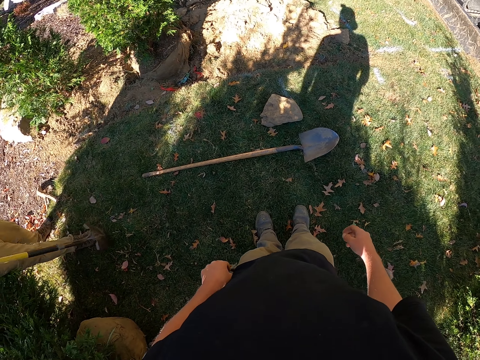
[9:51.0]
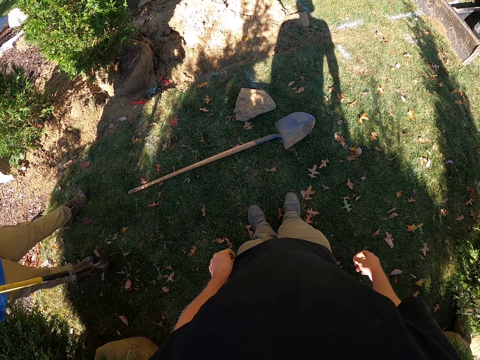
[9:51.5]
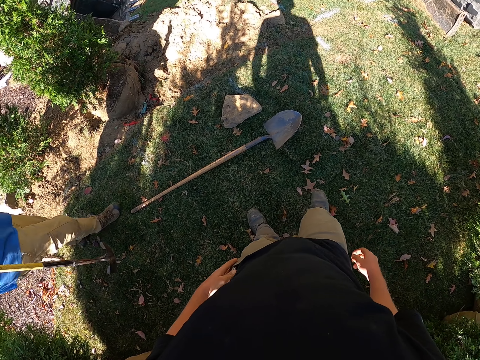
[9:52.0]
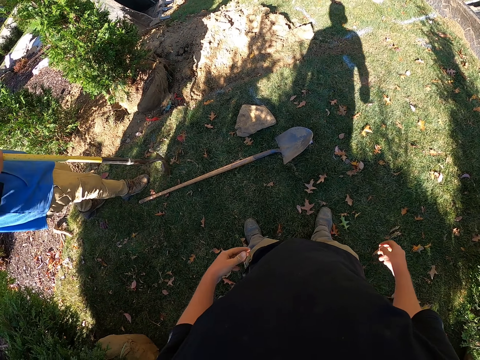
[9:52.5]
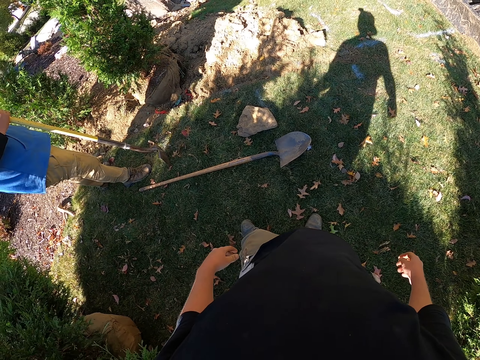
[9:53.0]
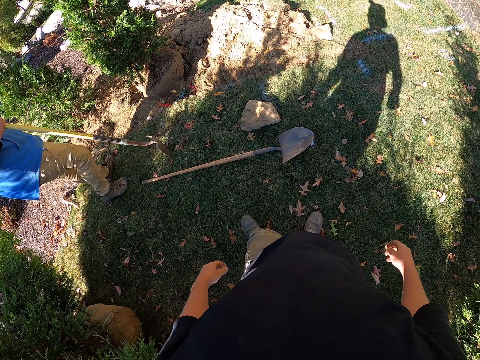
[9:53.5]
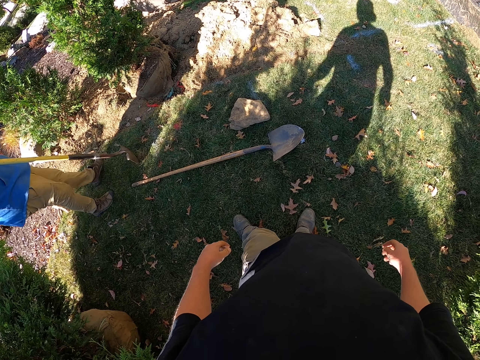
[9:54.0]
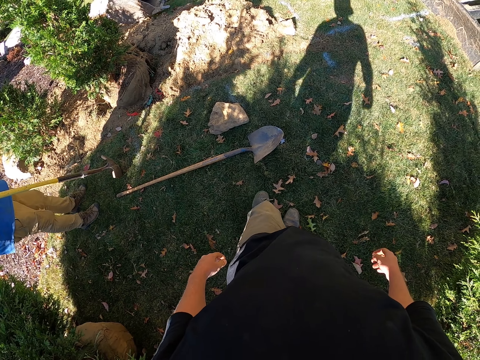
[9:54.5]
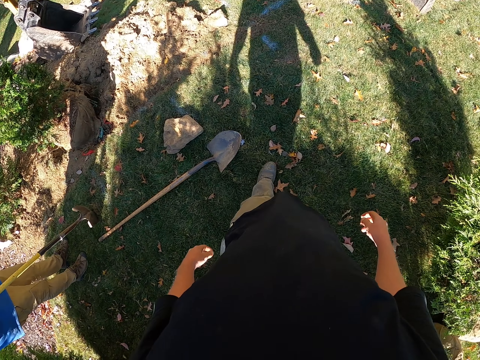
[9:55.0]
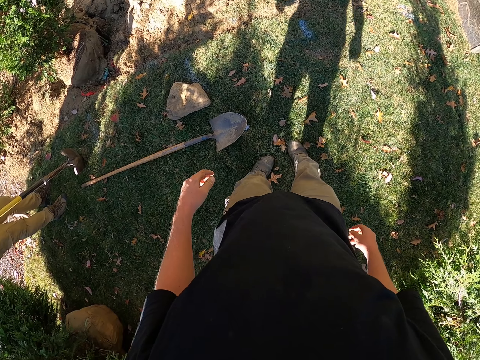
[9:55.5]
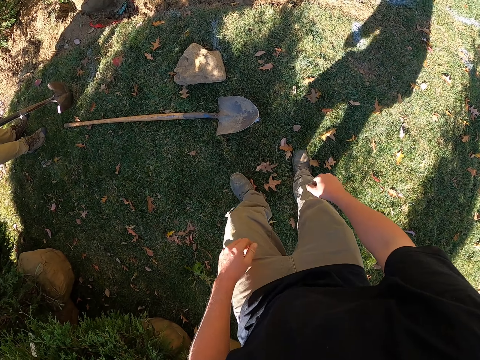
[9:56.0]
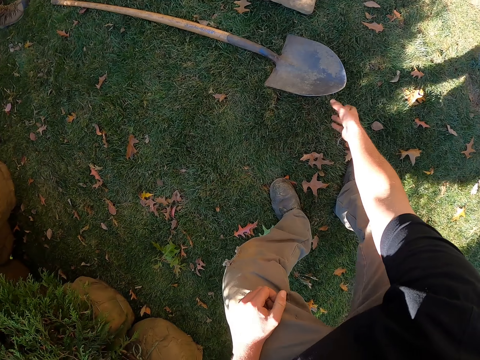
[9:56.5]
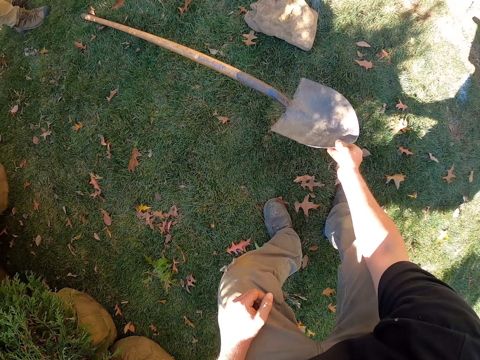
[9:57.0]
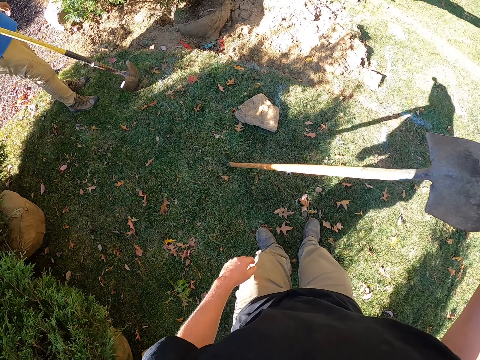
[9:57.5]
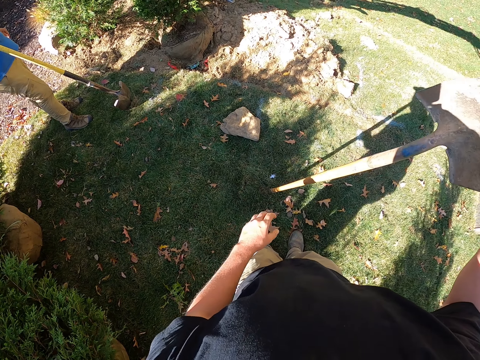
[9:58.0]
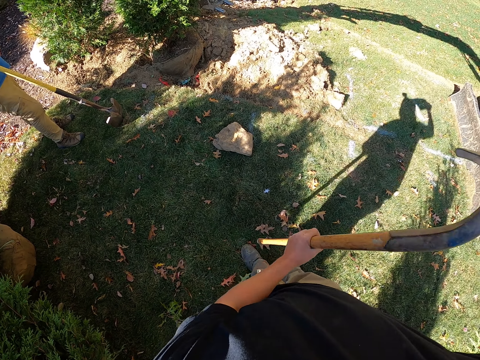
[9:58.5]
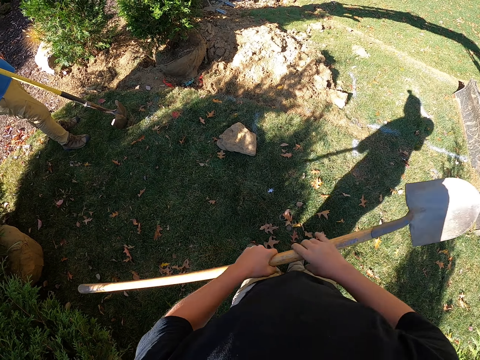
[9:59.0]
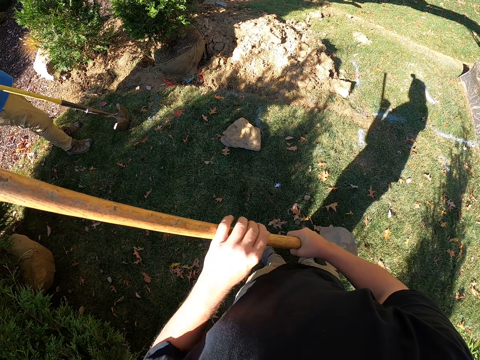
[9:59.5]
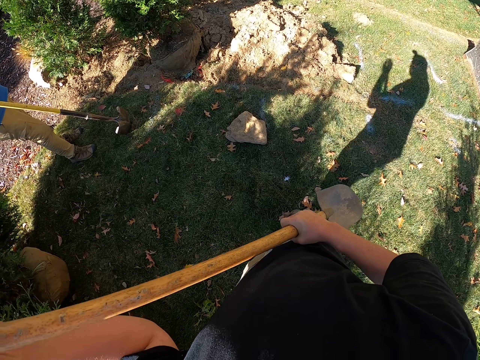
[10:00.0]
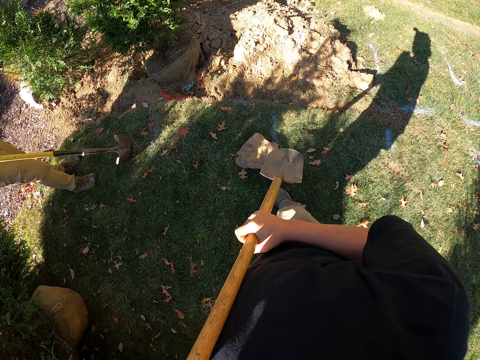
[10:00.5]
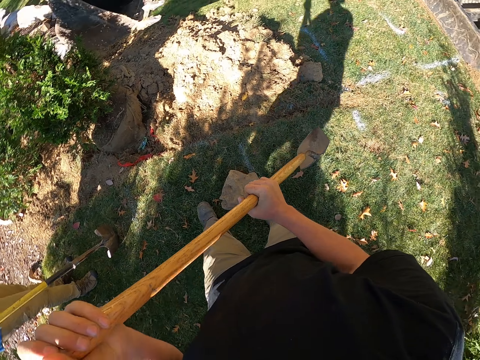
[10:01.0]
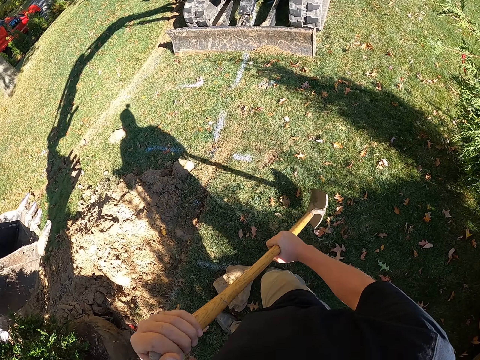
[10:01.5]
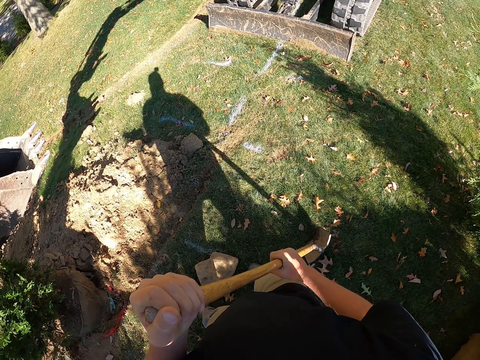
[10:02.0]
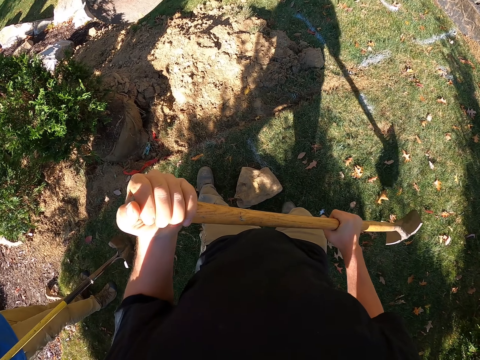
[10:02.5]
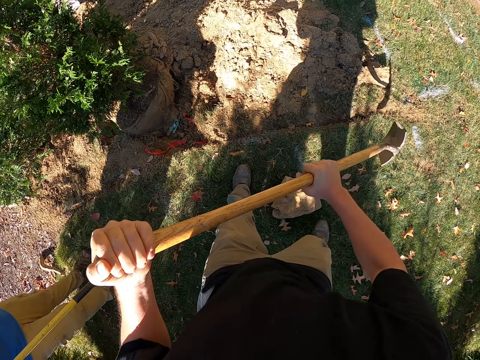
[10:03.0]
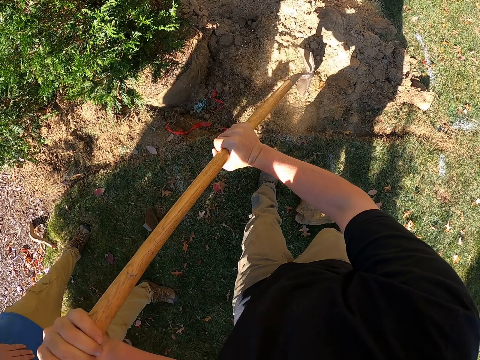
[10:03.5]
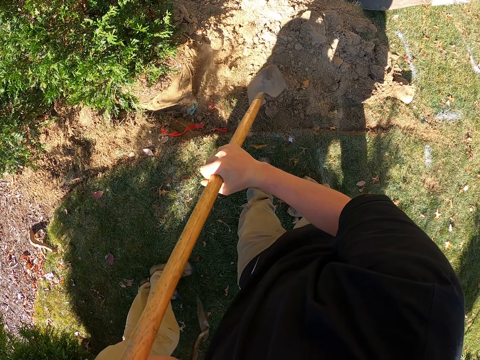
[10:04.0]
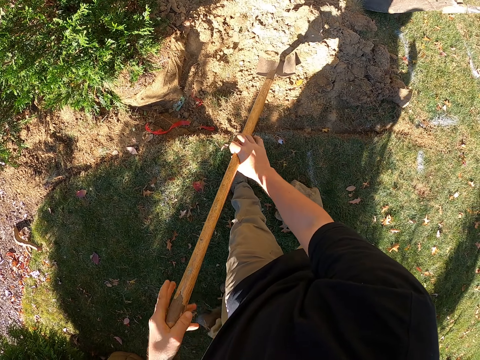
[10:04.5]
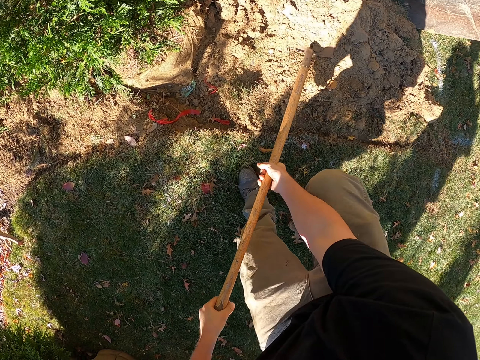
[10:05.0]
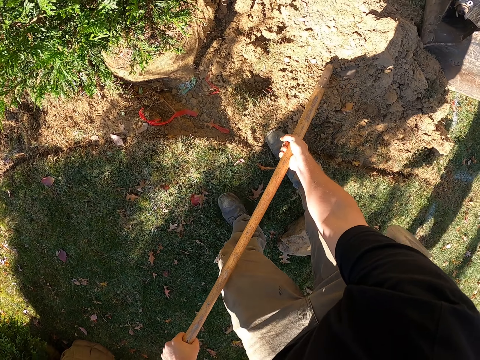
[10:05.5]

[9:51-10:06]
A man walks around. The camera wearer puts the pen knife in the pocket. They walk around. They pick up a shovel. They hold the shovel in both hands. They move forward. They walk around. They move soil. They scoop soil.

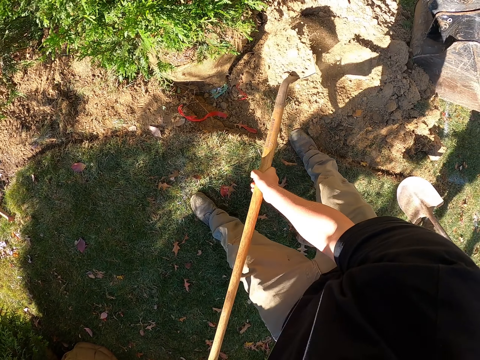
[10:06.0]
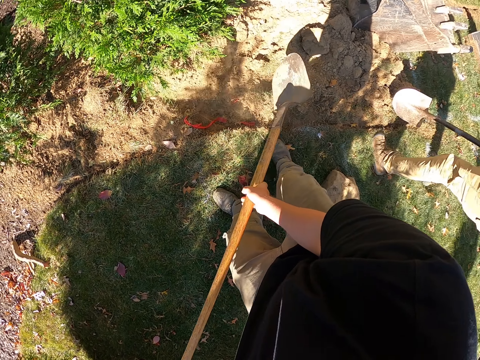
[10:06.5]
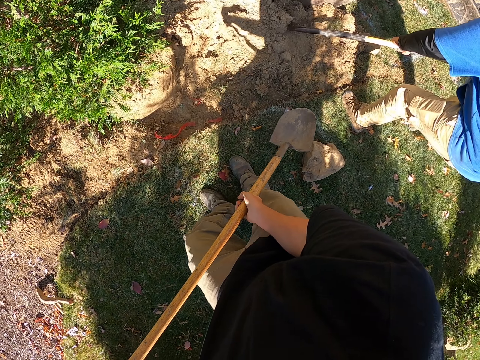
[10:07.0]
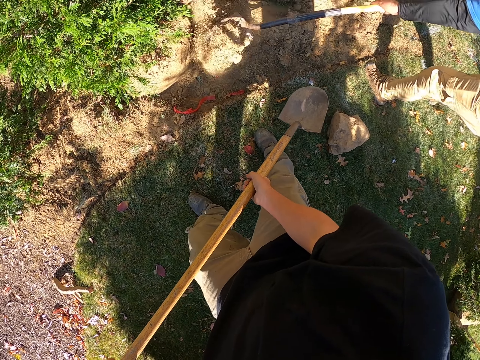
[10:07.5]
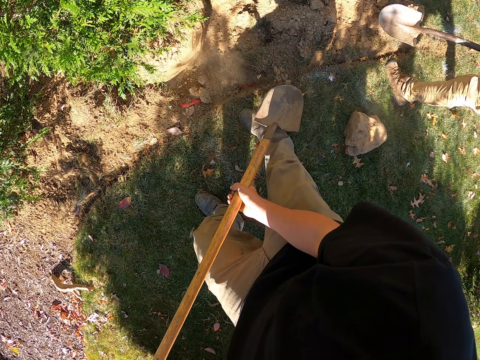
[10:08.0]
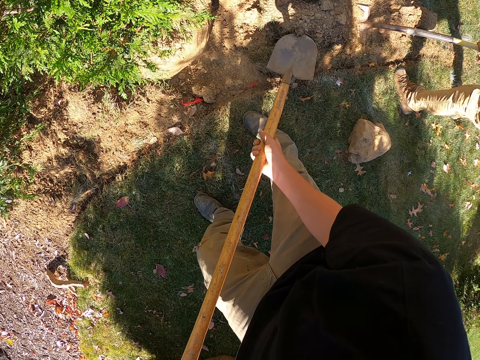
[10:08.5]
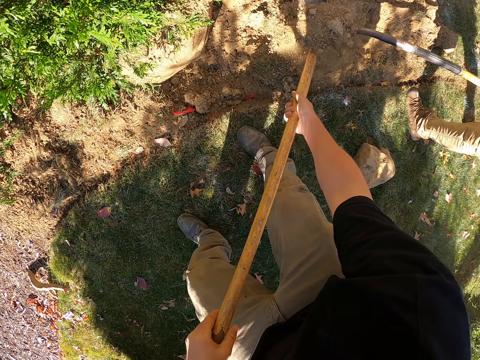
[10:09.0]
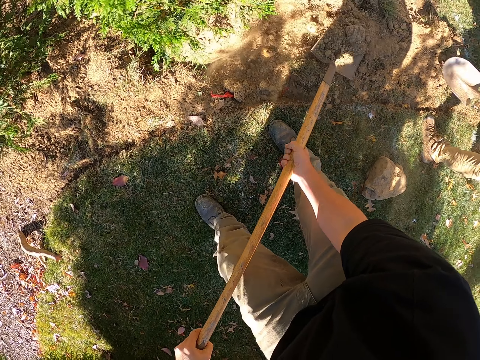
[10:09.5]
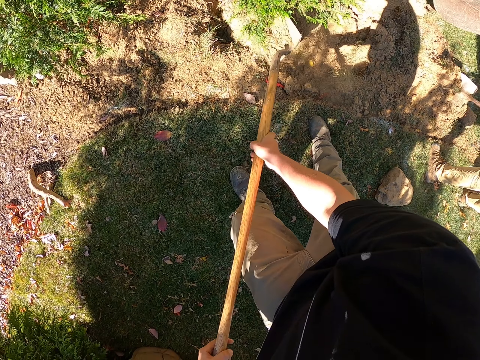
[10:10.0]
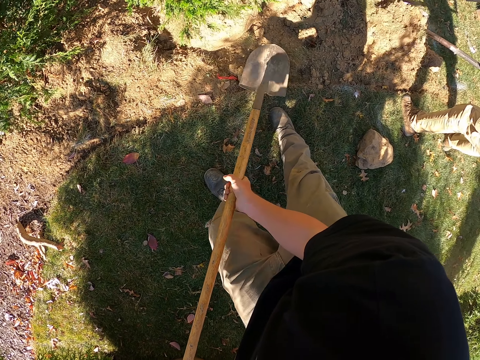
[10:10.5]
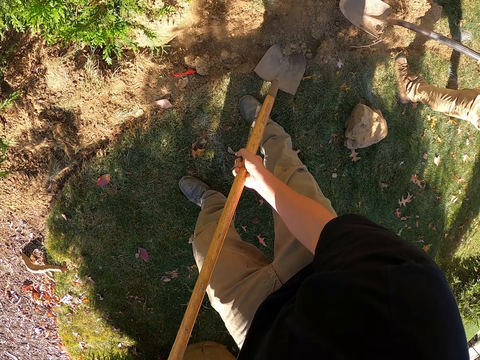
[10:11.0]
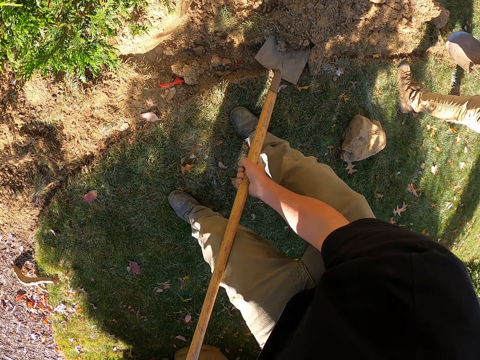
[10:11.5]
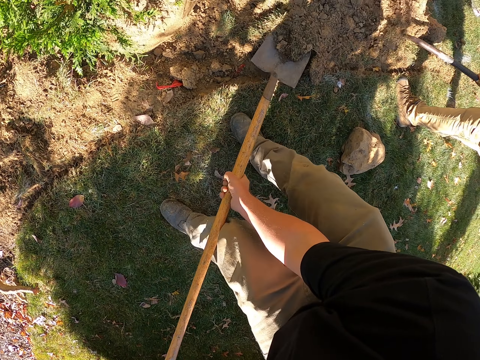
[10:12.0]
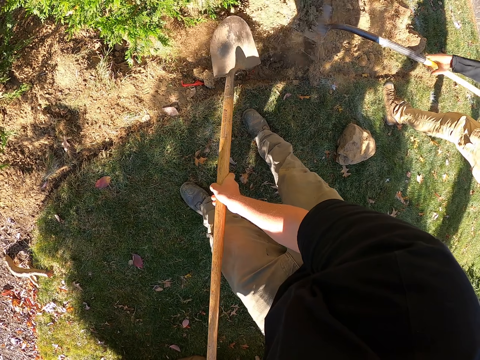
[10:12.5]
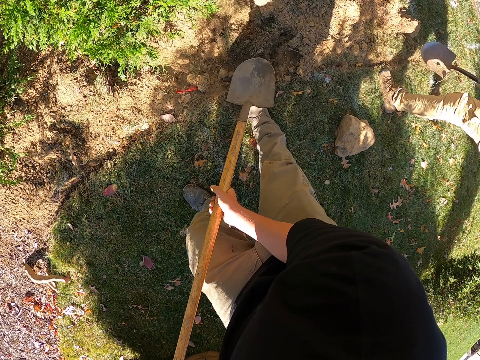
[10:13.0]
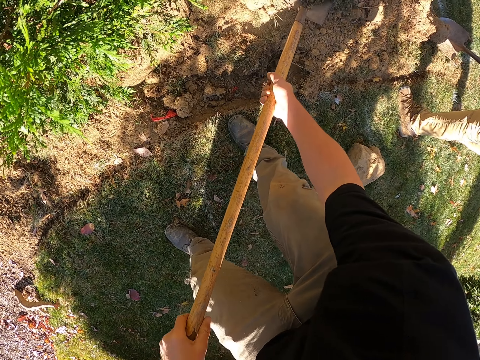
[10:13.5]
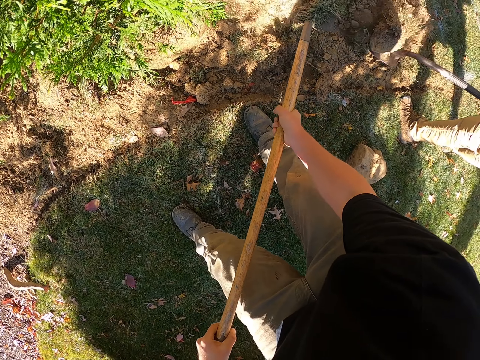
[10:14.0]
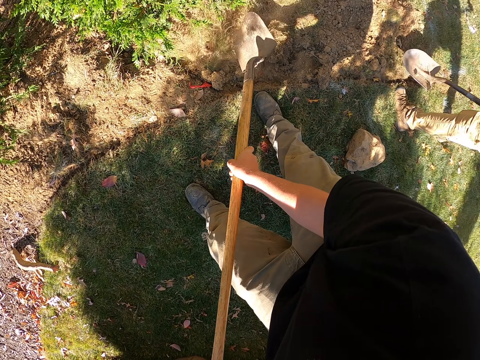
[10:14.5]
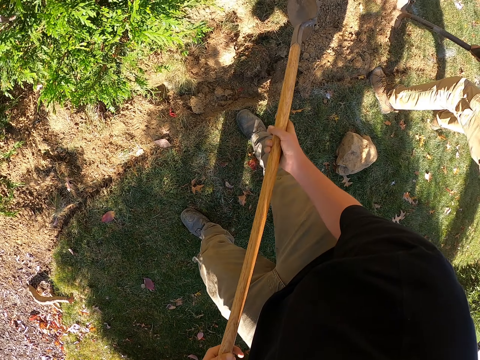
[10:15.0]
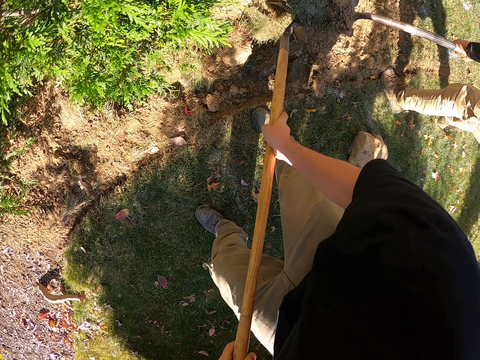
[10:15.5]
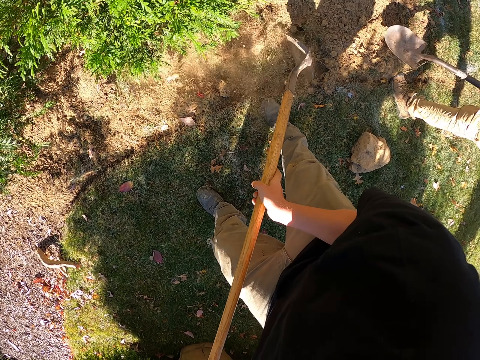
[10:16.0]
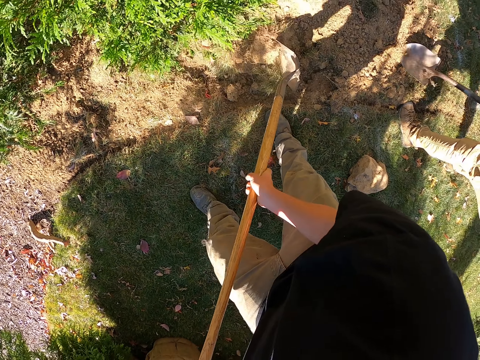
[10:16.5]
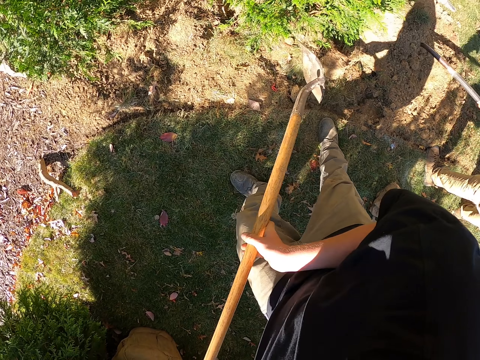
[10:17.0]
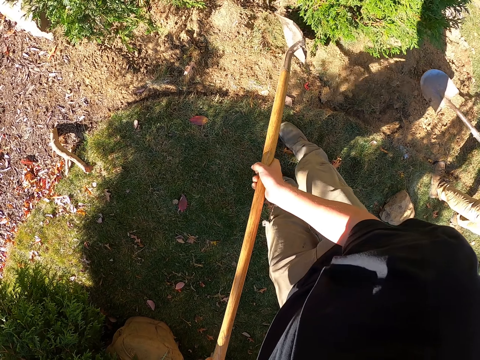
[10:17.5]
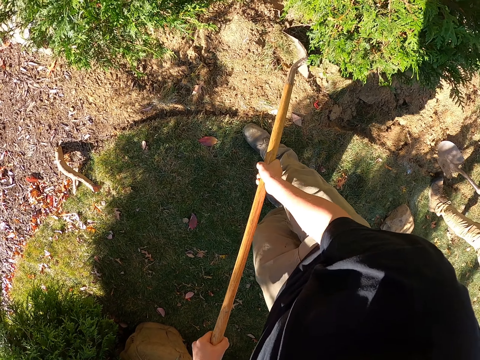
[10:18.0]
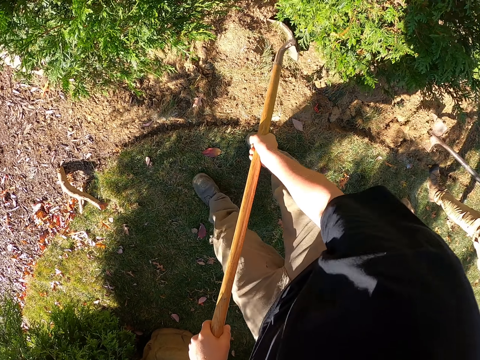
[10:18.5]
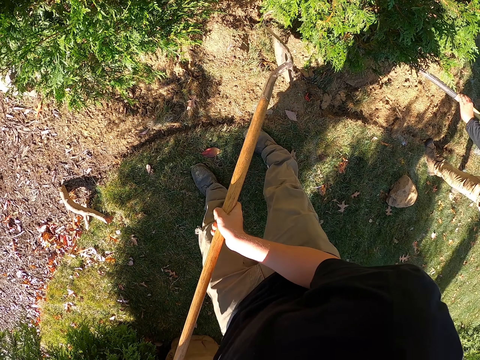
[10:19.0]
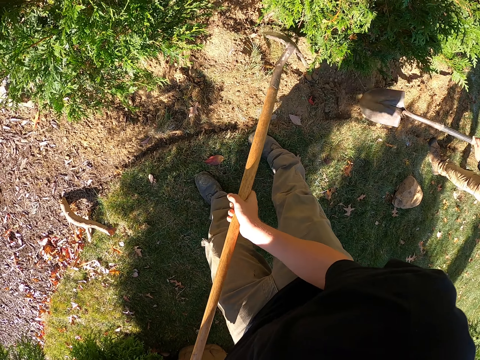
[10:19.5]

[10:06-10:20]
The camera wearer pours soil. A man scoops soil, pours soil and scoops soil. The camera wearer scoops soil. The man pours soil. The camera wearer pours soil. The man pours soil. He pours soil again. The camera wearer scoops soil. The man scoops soil and pours soil. The camera wearer pours soil and scoops soil. The man scoops soil and pours soil. The camera wearer pours soil. The man scoops soil. The camera wearer scoops soil and pours soil. The man pours soil and scoops the soil with a shovel. The camera wearer scoops the soil with a shovel and hits the soil. The man scoops the soil.
